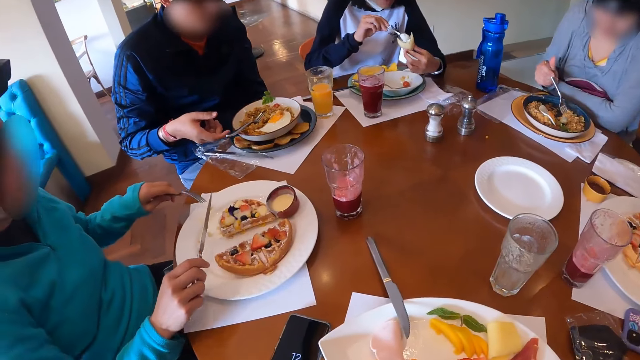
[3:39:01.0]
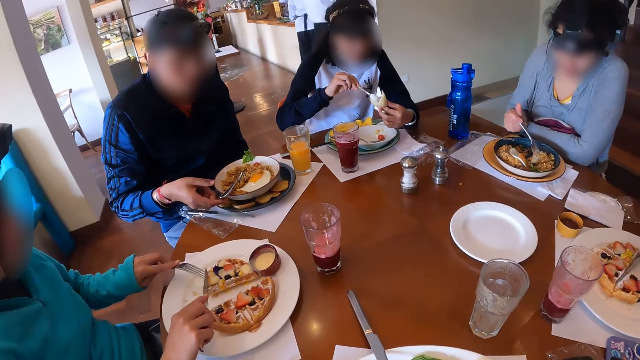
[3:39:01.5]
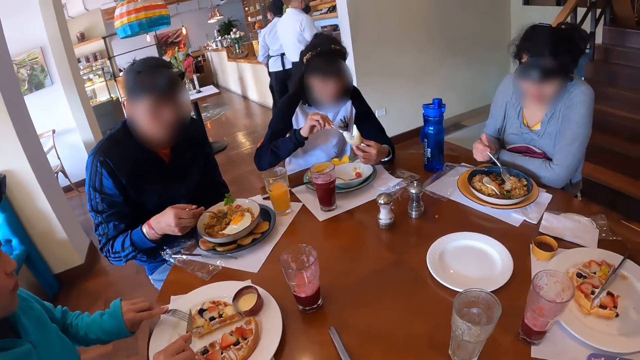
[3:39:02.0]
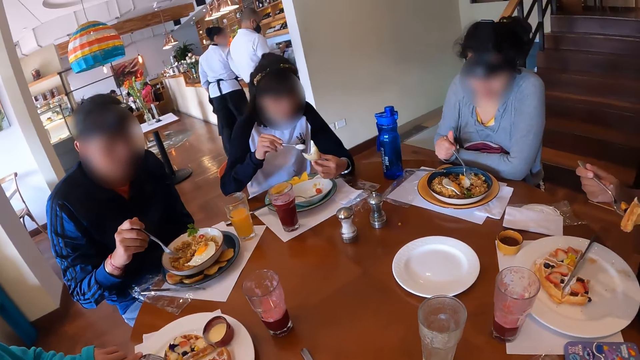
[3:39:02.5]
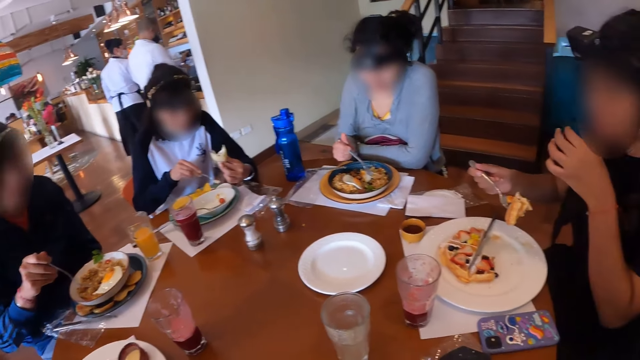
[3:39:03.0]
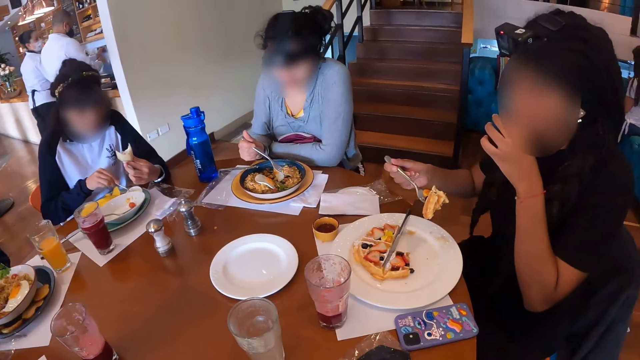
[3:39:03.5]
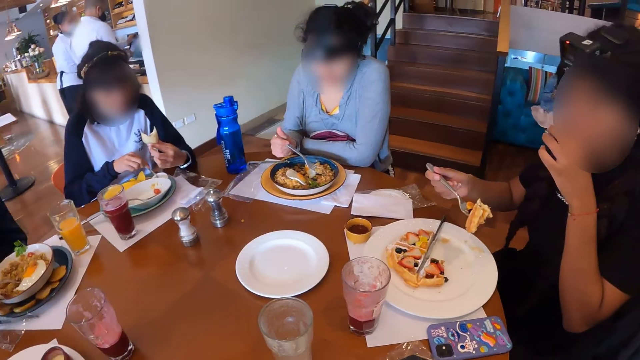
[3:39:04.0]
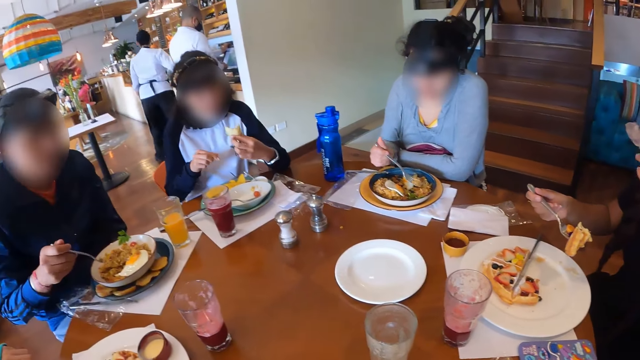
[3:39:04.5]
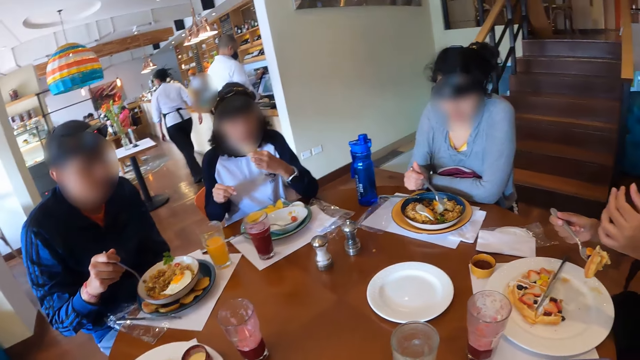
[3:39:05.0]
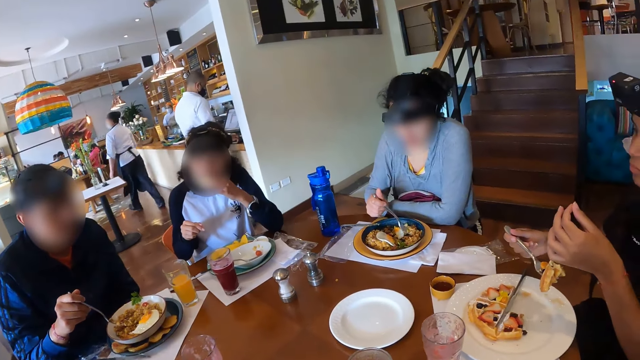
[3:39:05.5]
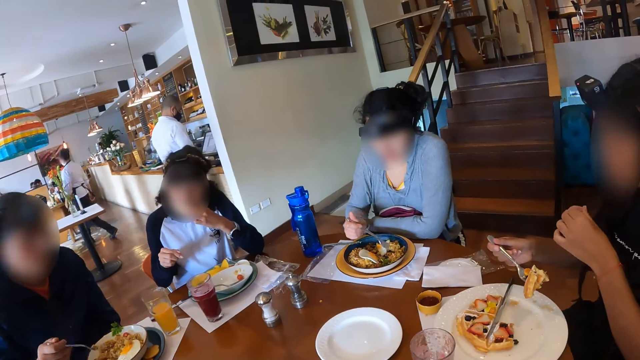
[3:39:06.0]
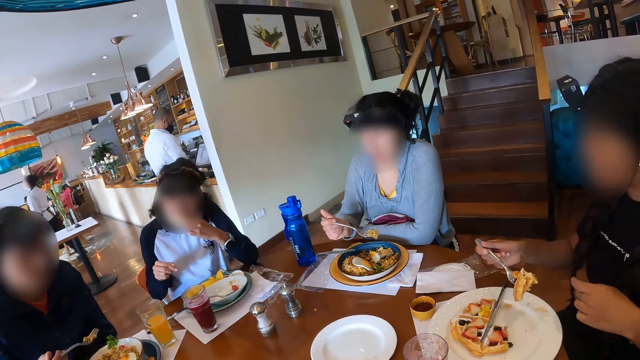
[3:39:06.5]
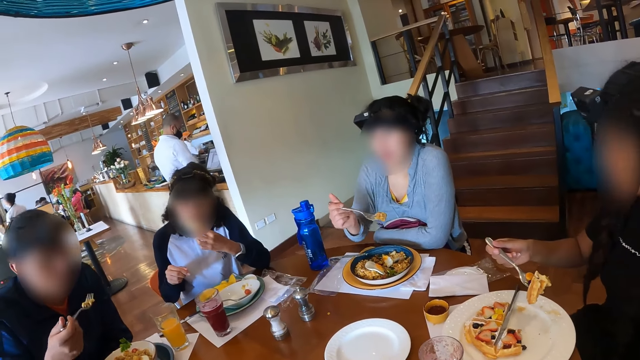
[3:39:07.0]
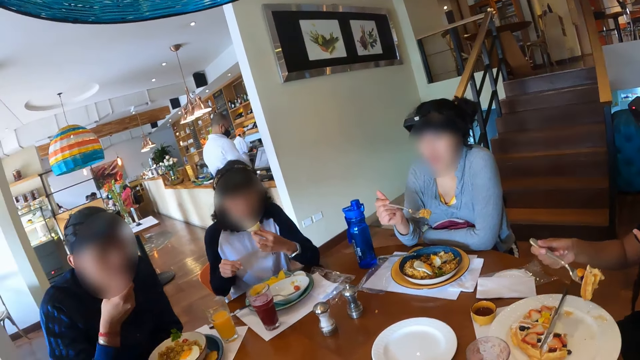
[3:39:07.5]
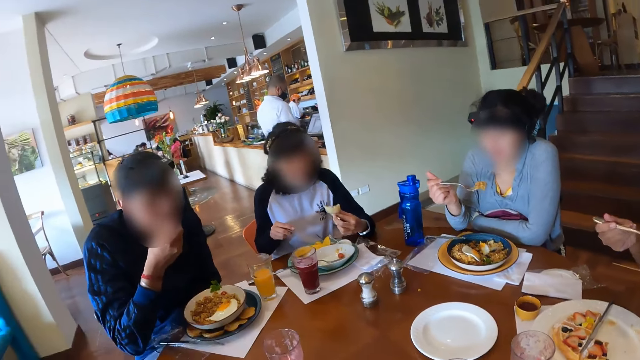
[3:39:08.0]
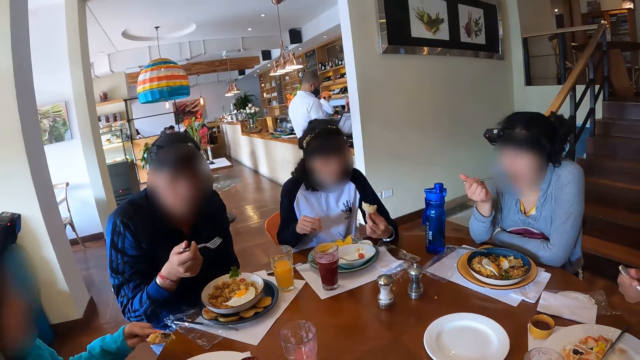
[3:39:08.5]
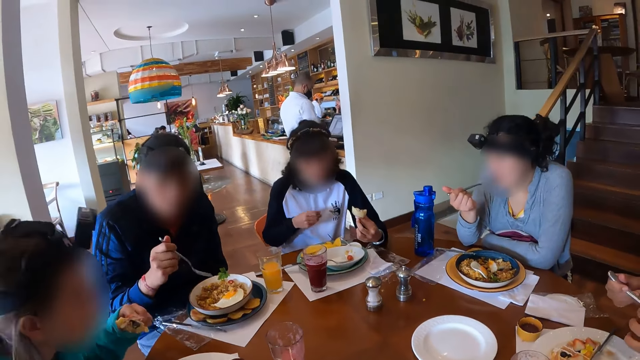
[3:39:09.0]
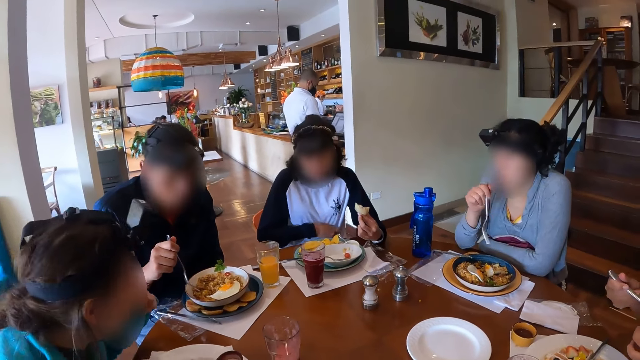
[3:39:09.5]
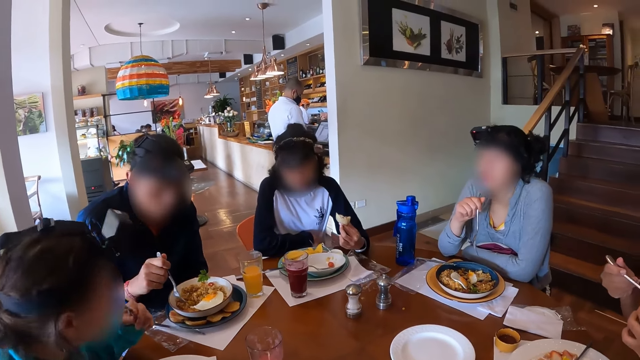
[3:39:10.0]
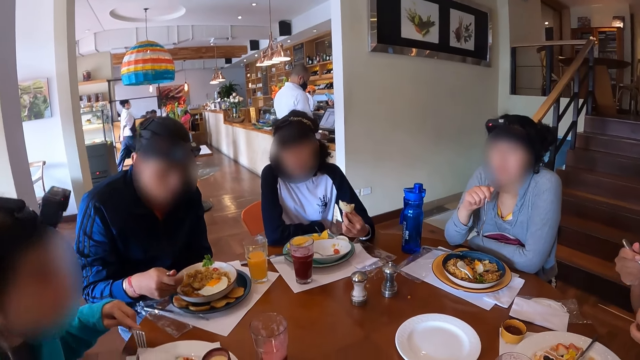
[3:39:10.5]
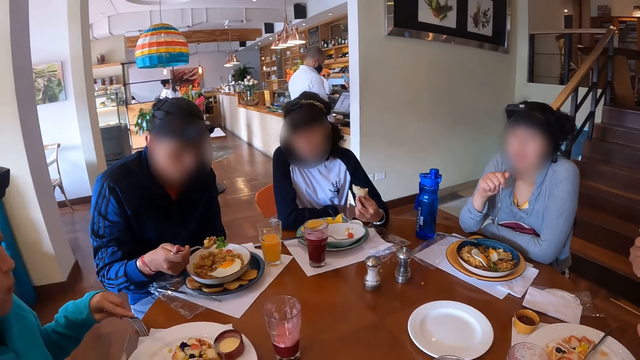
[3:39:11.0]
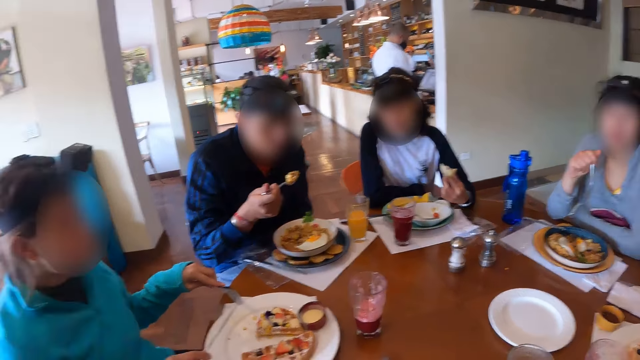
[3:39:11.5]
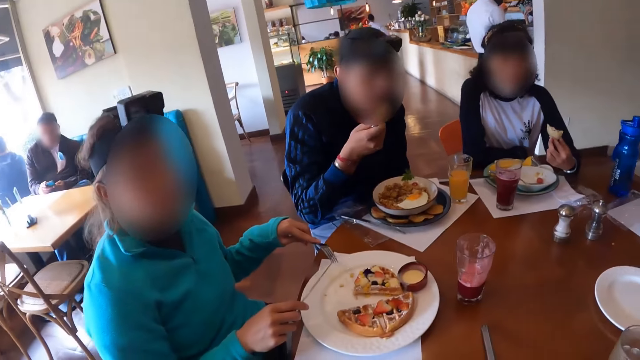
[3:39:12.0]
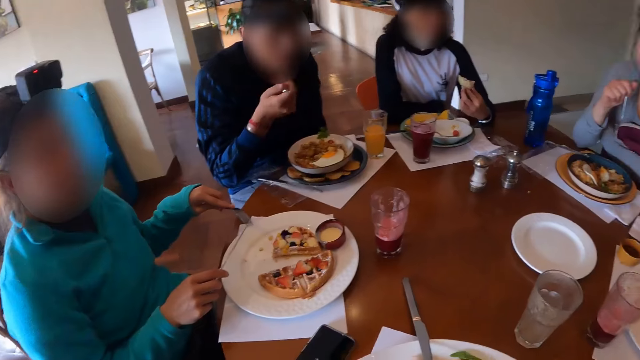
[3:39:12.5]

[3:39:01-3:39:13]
A man picks the fork from the plate with his right hand. A woman holds the waffles on the plate with the fork in her left hand. The man picks some noodles from the plate with the fork in his right hand. Another woman places the spoon in the bowl of cream with her right hand. The camera wearer looks around the table. The second woman eats from the snack in her left hand. The man eats from the fork in his right hand. A third woman eats from the fork in her right hand. The first woman eats from the fork in her left hand. The man picks some noodles from the plate with the fork in his right hand. The man eats from the fork in his right hand.

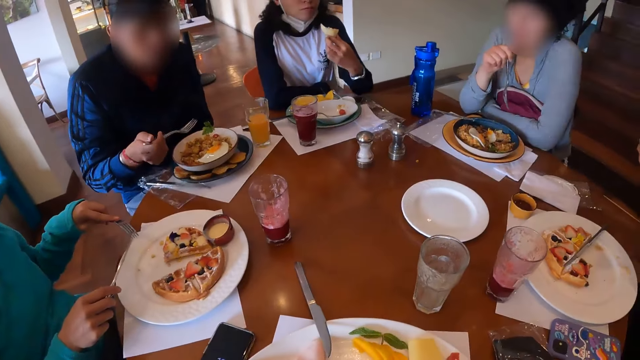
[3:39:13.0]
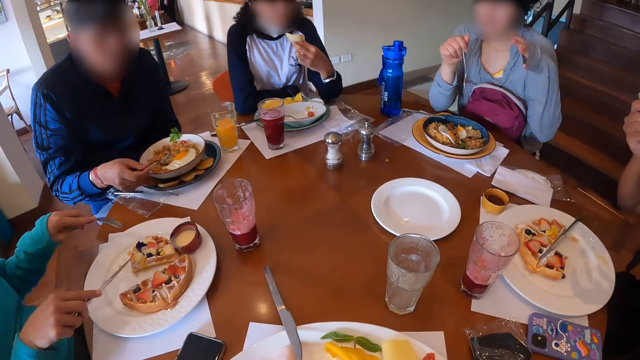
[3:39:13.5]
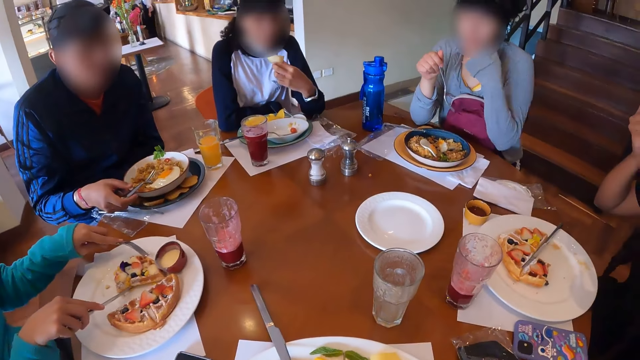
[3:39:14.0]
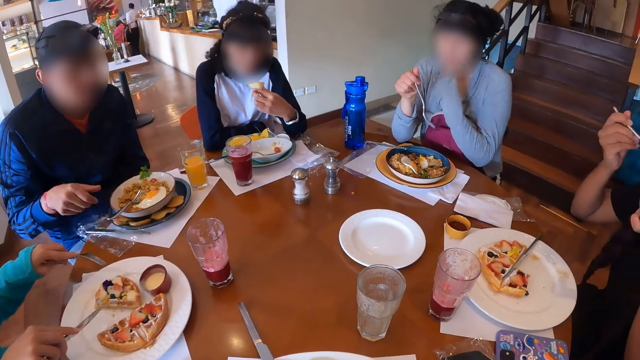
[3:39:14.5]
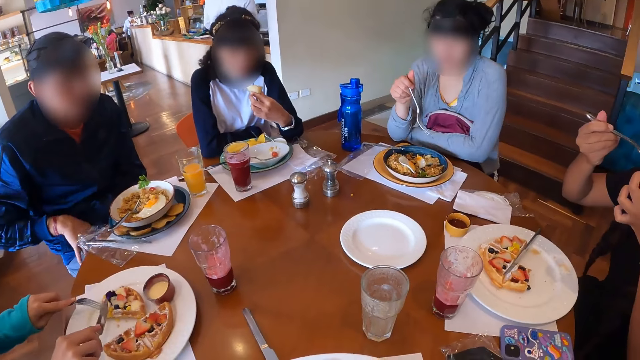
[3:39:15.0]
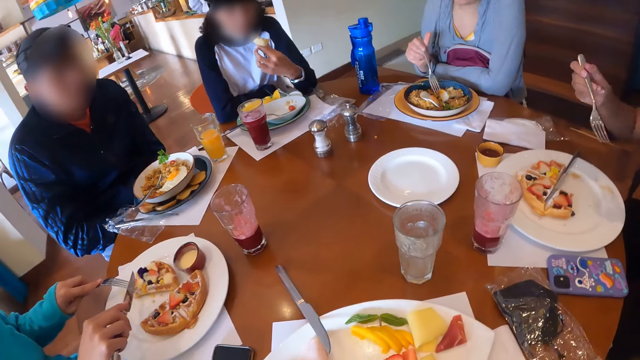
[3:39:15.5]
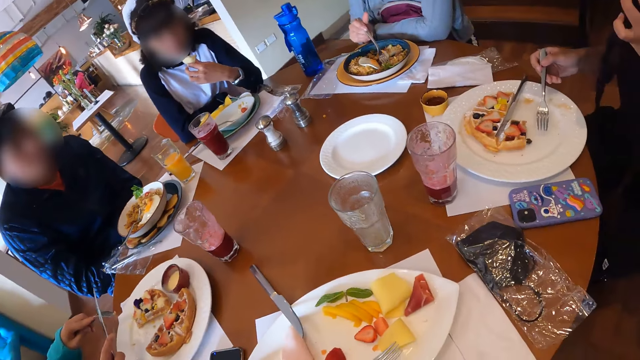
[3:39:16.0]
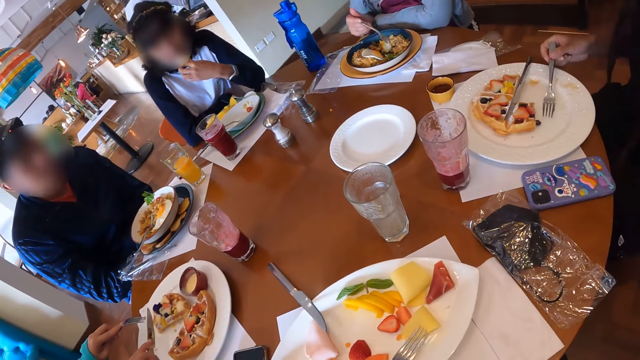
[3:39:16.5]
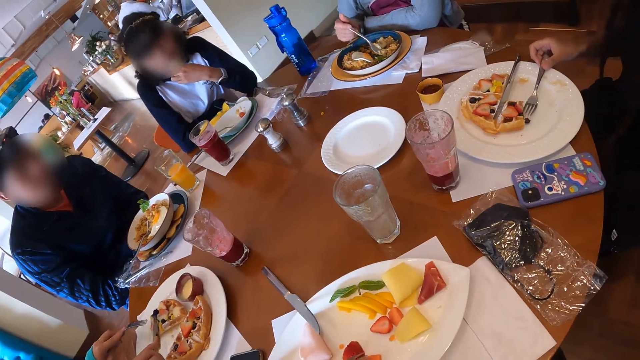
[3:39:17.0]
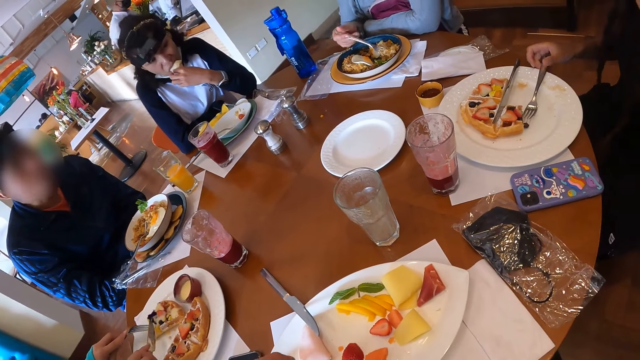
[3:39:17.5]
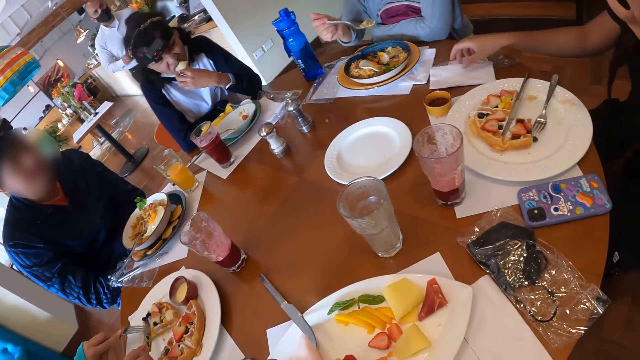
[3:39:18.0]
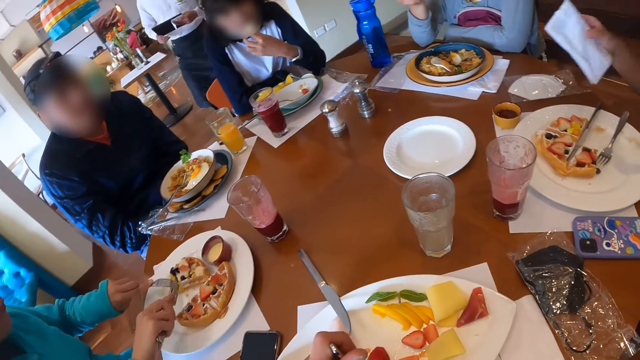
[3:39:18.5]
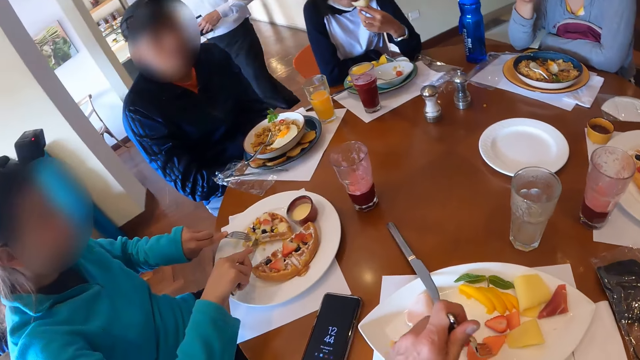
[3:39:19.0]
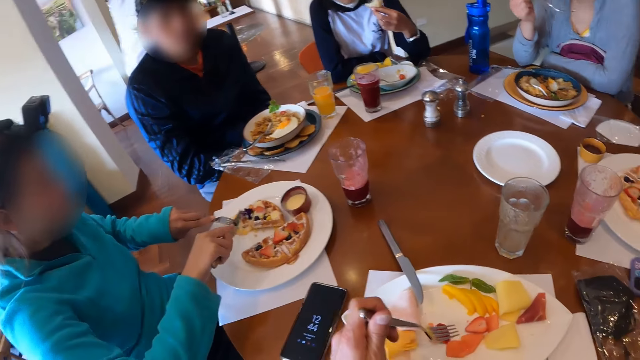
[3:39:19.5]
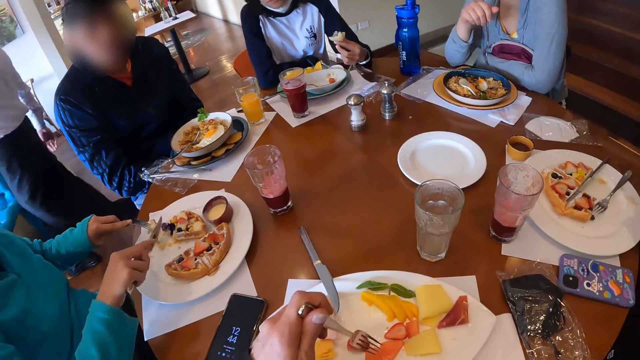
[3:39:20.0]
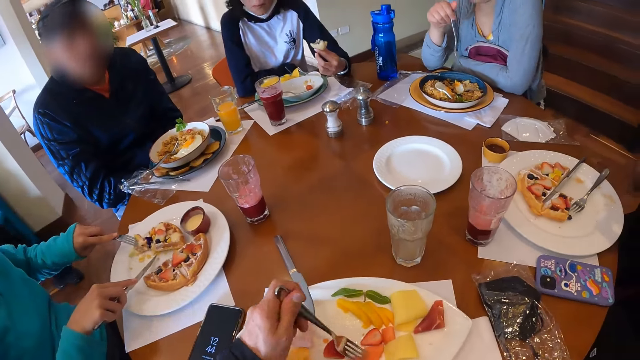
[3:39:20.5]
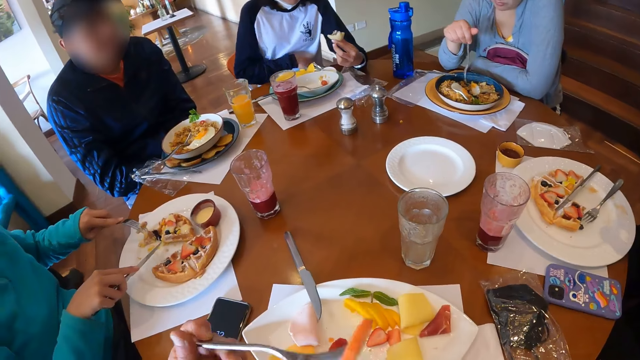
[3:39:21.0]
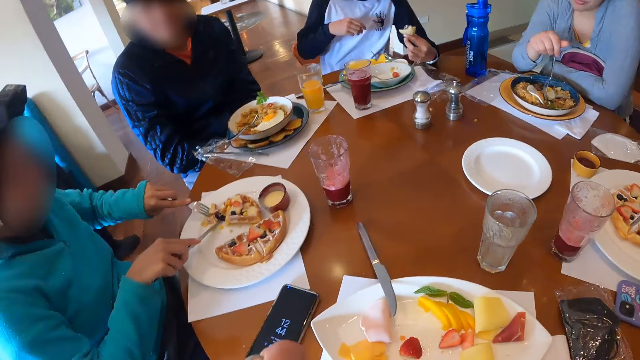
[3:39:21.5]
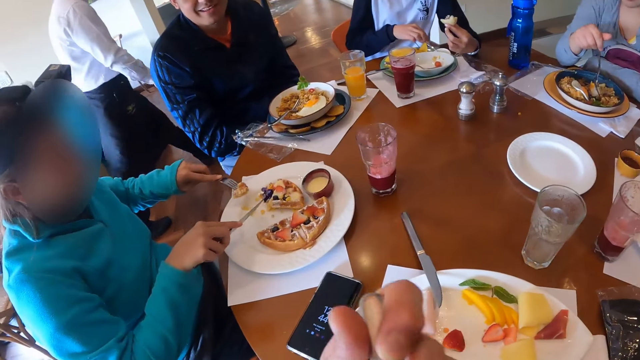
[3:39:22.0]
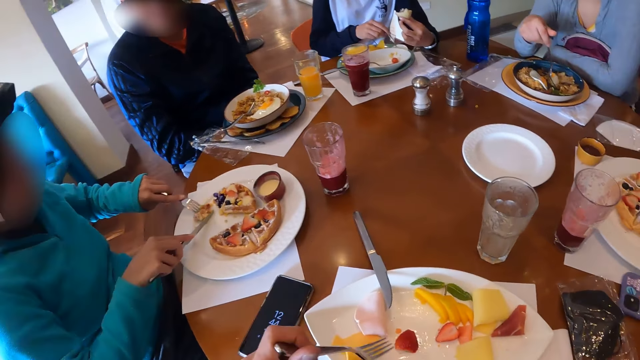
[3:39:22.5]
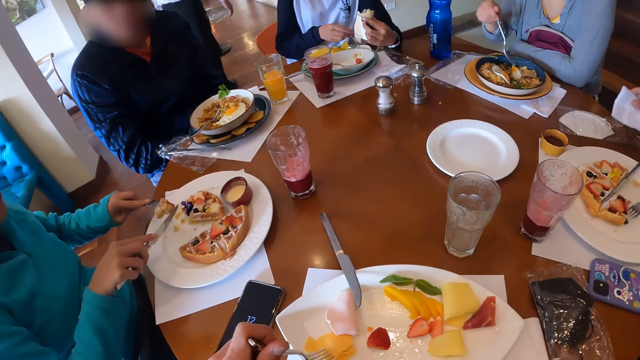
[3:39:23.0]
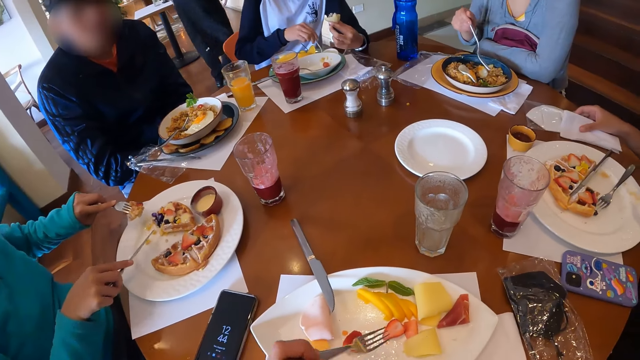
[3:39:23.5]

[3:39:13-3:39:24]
A man places the fork on the plate with his right hand. A woman moves the waffles on the plate with the fork in her left hand and the knife in her right hand. Another woman places the fork on the plate with her right hand. A third woman picks some noodles from the plate with the fork in her right hand. A fourth woman eats from the snack in her left hand. The camera wearer picks the fork from the plate with his left hand. The second woman picks a tissue paper on a nylon on the table with her right hand. The first woman holds the waffles on the plate with the fork in her left hand. The third woman eats from the fork in her right hand. The first woman cuts the waffles on the plate with the knife in her right hand. The camera wearer picks from the plate of crudites with the fork in his left hand. He eats from the fork in his left hand. The first woman picks waffles from the plate with the fork in her left hand. The fourth woman picks the spoon from the bowl of cream with her right hand. The camera wearer taps the mango slices on the plate of crudites with the fork in his left hand. The second woman places the tissue paper on the nylon on the table with her right hand.
